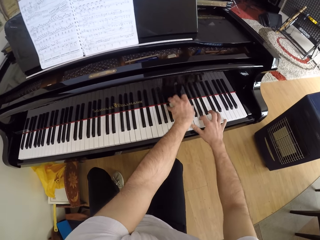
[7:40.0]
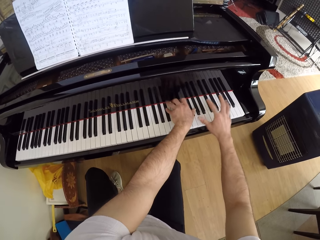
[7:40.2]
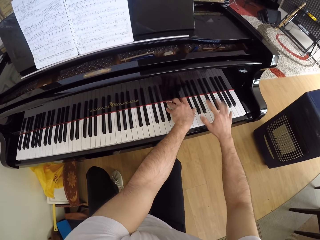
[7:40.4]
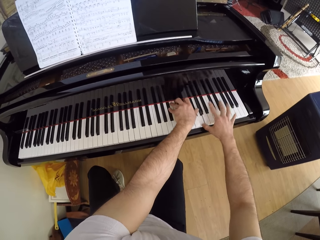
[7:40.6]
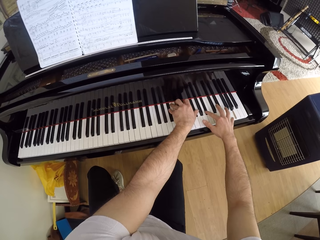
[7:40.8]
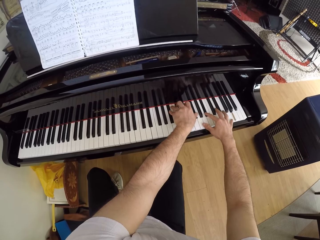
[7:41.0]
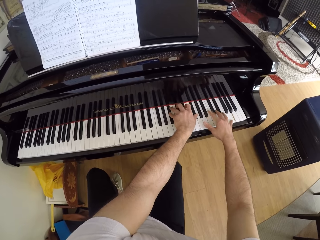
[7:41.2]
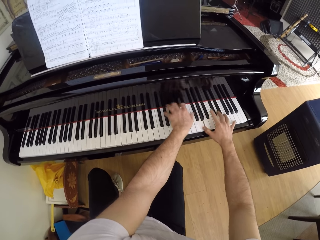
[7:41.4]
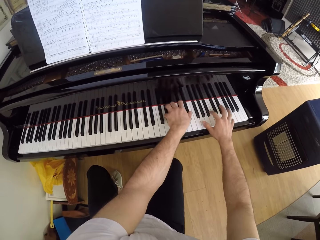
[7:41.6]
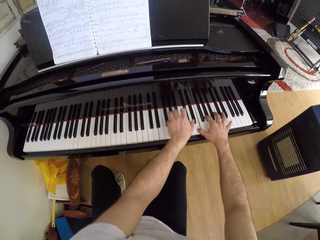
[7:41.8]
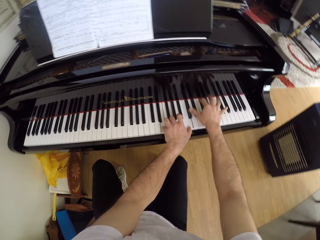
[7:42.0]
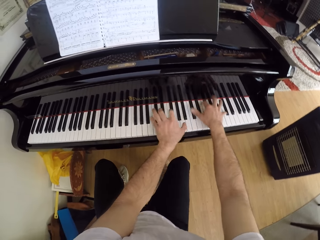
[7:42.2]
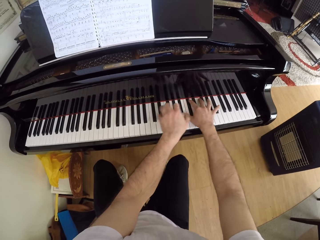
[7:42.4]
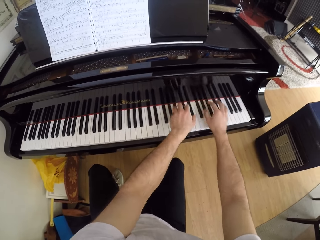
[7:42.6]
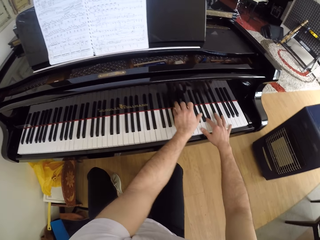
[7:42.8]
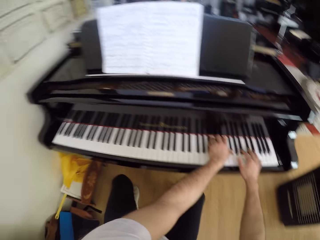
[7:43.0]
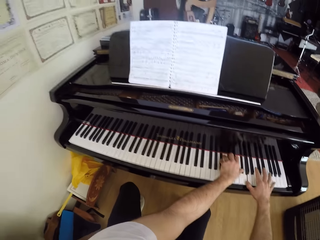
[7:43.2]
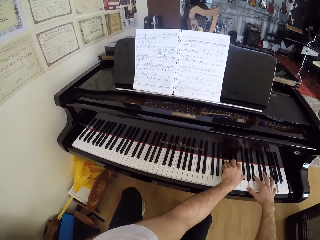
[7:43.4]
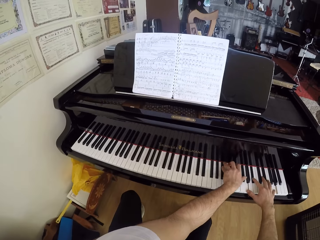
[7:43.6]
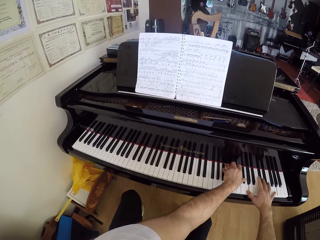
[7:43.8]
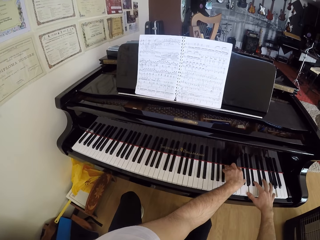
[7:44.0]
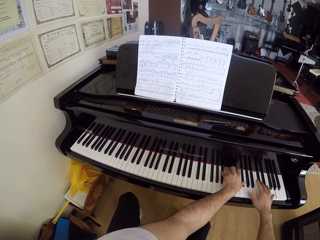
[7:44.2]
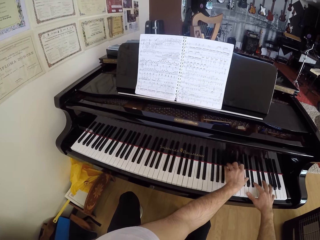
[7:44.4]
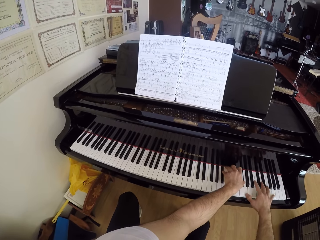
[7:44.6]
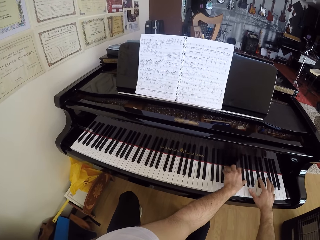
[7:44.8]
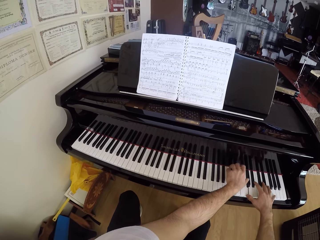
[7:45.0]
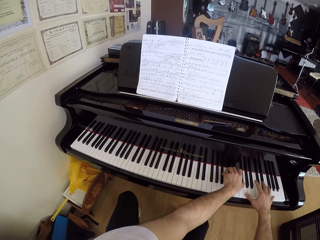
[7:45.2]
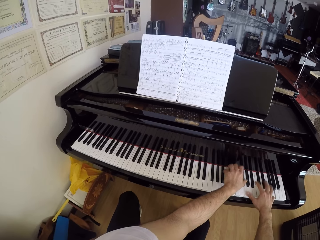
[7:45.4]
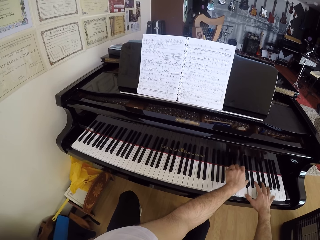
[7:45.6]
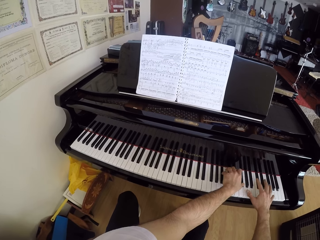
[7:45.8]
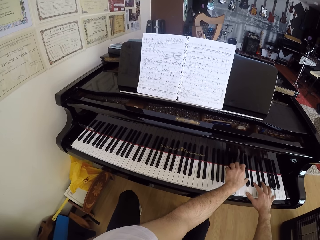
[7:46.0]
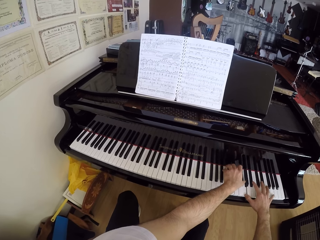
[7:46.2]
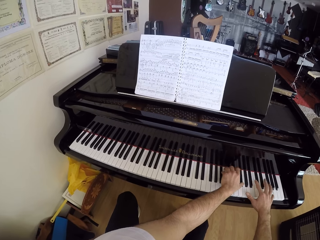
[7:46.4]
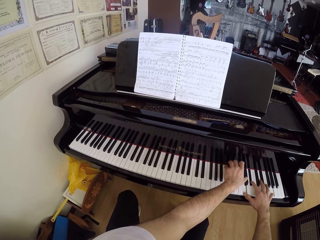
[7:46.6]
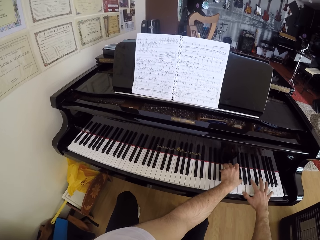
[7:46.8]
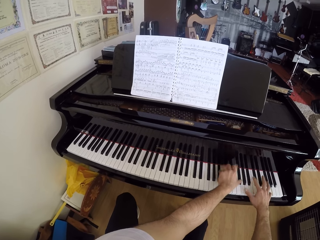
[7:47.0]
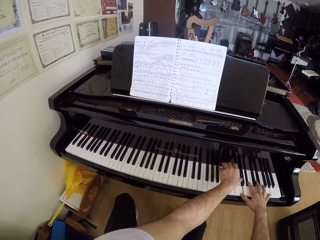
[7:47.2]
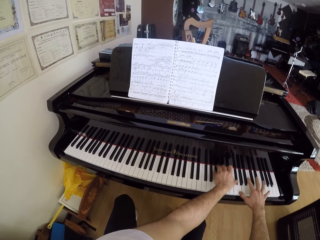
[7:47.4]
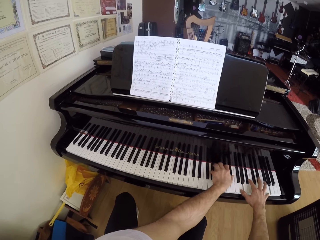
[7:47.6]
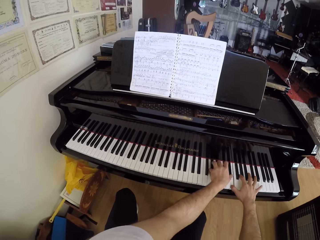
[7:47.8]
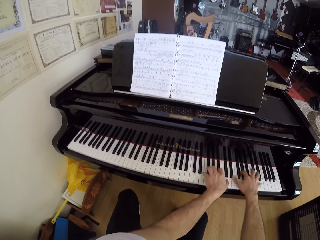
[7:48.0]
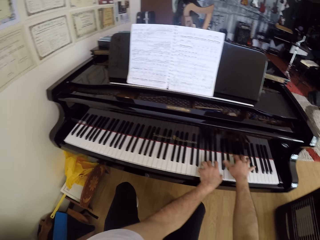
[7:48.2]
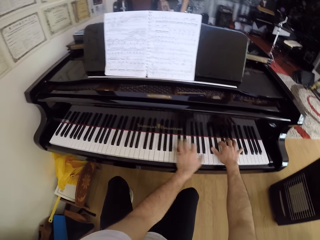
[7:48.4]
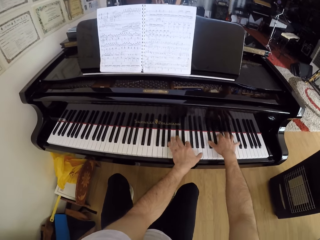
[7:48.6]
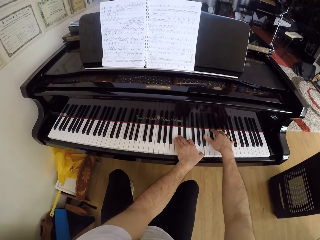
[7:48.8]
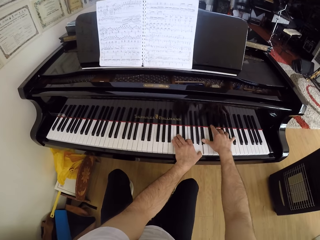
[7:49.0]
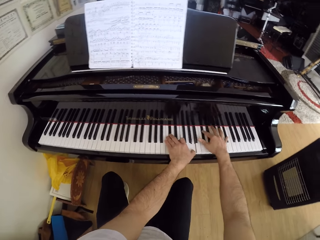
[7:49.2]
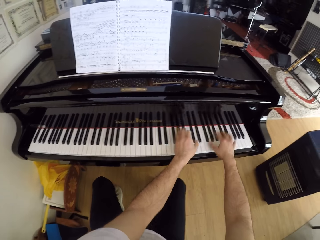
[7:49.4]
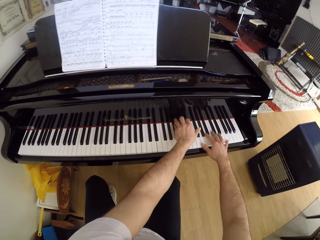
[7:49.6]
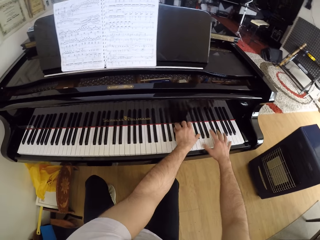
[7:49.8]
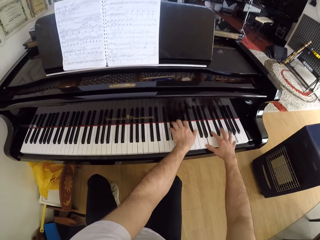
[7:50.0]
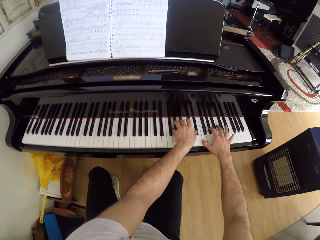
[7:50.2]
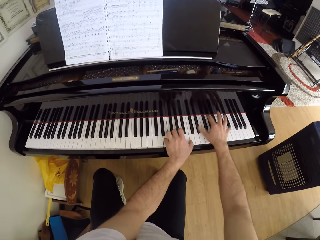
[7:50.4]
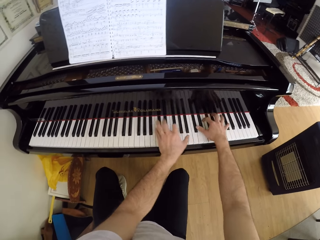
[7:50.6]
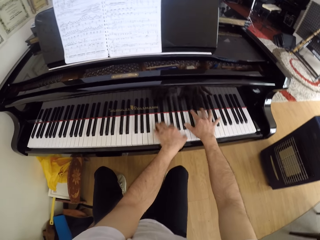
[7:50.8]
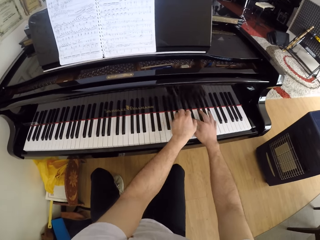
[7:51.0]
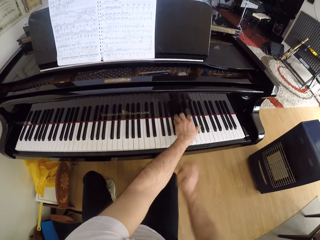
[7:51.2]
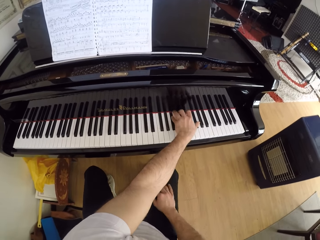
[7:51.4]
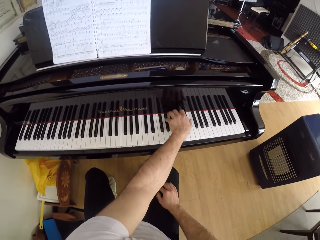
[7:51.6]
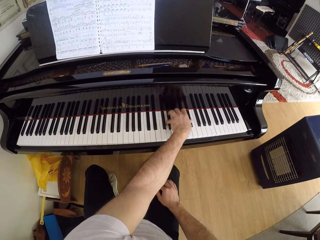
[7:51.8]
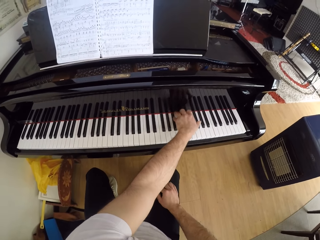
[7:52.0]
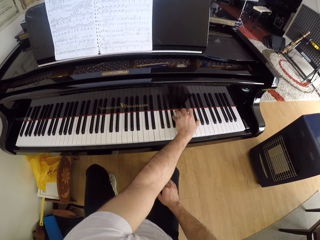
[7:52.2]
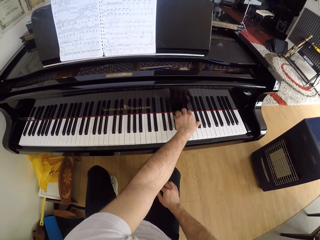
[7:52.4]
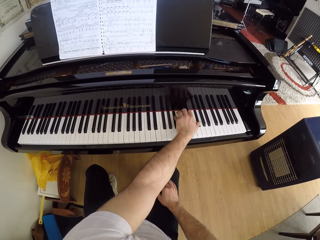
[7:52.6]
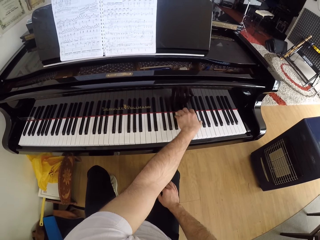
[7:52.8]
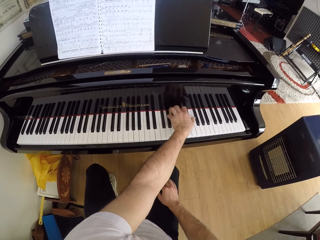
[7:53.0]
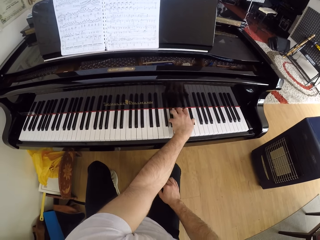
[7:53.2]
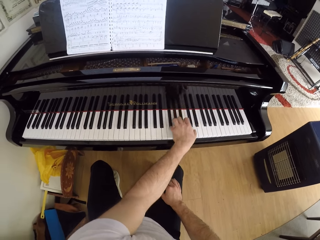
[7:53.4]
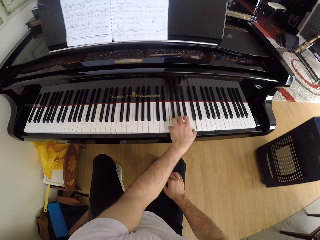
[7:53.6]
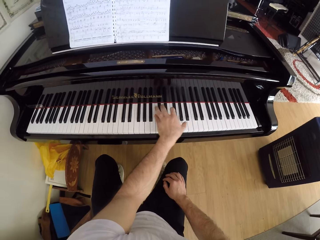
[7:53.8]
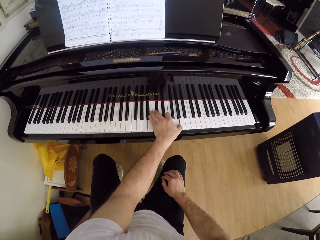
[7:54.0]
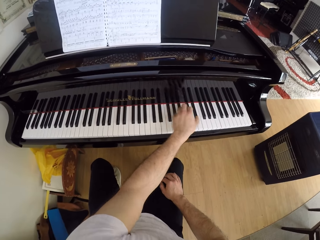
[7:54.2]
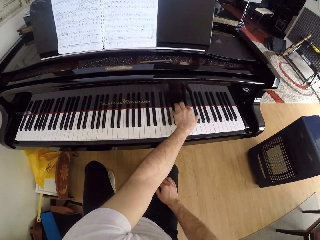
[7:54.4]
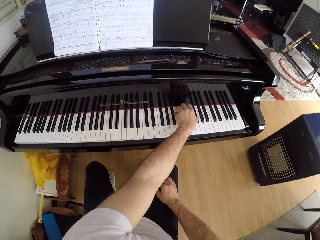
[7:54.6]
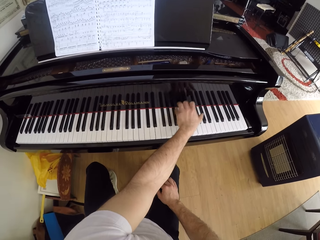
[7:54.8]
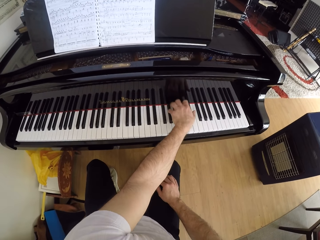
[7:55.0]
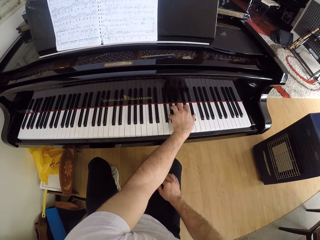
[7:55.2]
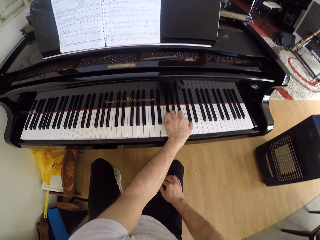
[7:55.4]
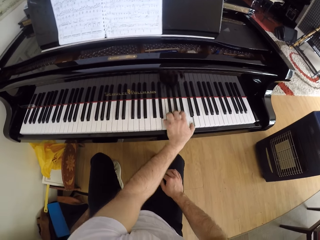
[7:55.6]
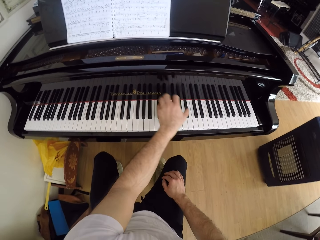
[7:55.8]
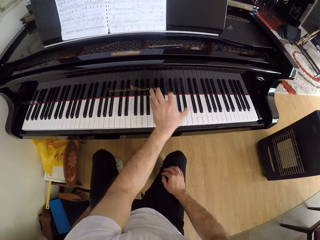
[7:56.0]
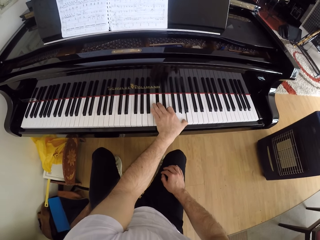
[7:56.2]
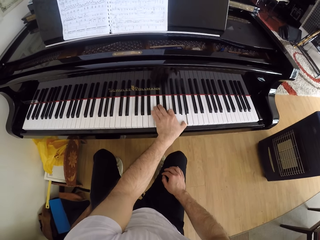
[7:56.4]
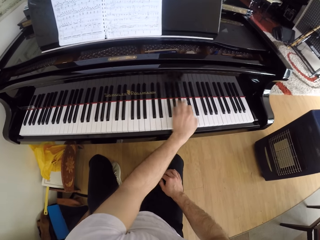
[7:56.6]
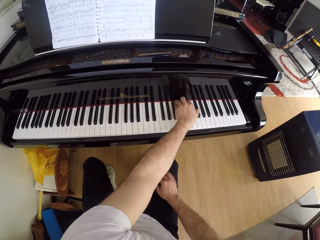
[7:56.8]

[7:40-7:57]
The camera wearer lifts his right hand from the piano keyboard.

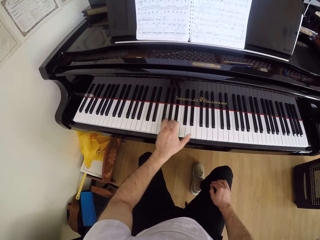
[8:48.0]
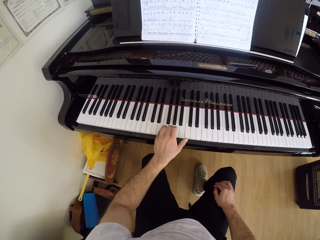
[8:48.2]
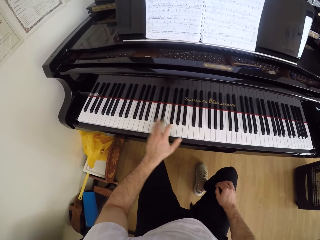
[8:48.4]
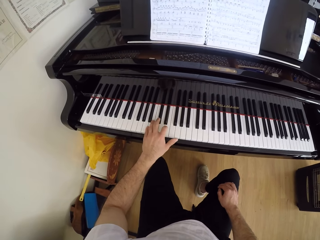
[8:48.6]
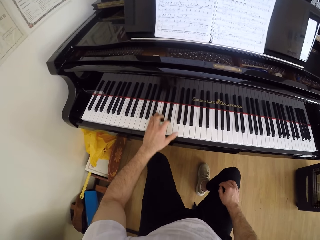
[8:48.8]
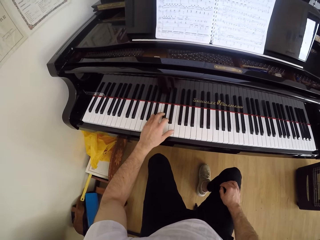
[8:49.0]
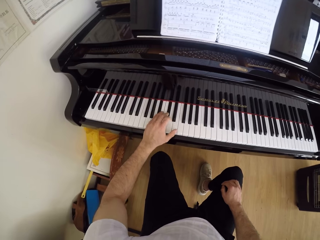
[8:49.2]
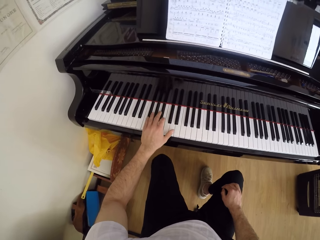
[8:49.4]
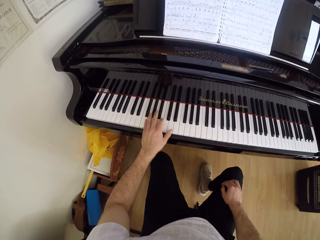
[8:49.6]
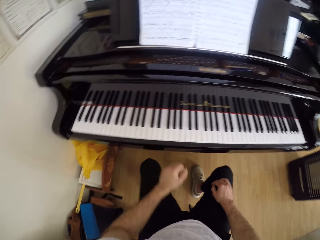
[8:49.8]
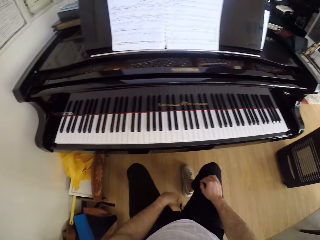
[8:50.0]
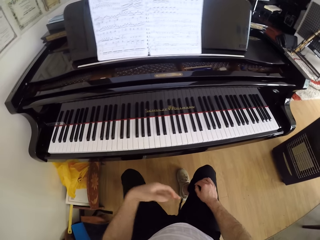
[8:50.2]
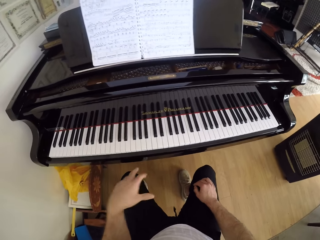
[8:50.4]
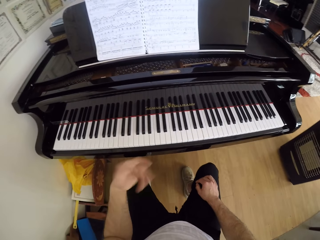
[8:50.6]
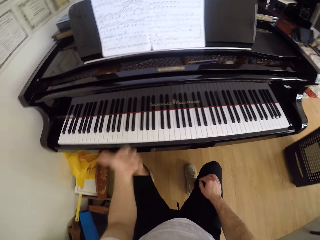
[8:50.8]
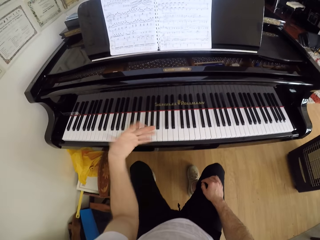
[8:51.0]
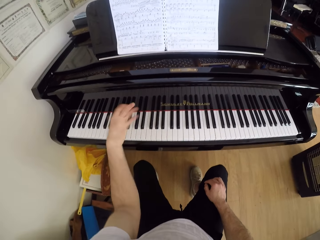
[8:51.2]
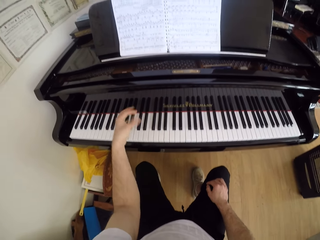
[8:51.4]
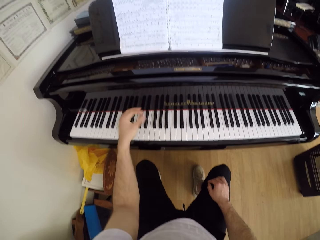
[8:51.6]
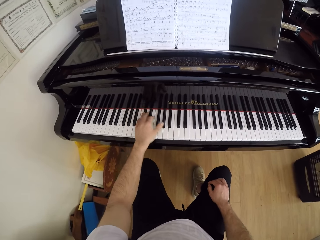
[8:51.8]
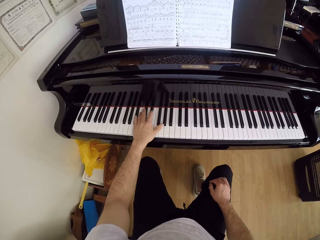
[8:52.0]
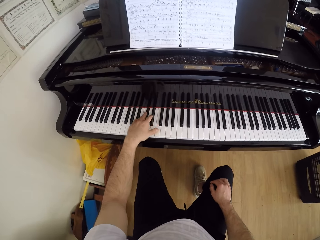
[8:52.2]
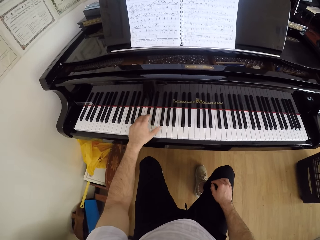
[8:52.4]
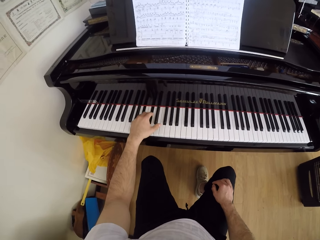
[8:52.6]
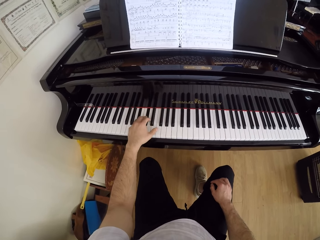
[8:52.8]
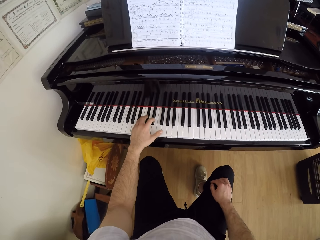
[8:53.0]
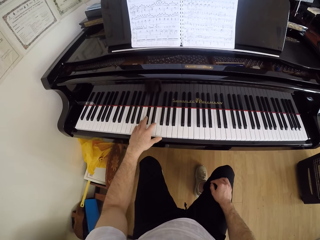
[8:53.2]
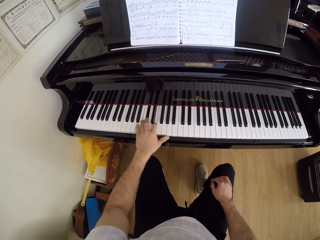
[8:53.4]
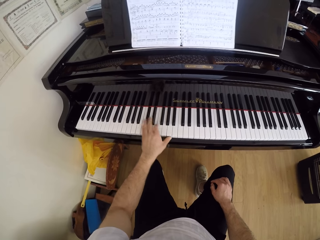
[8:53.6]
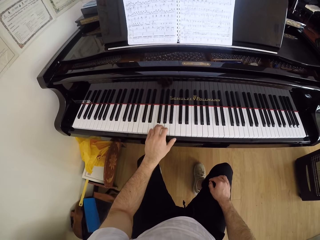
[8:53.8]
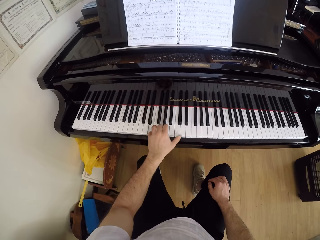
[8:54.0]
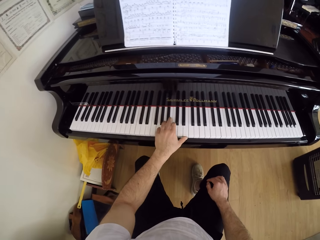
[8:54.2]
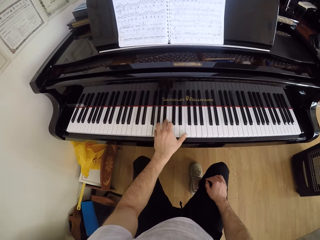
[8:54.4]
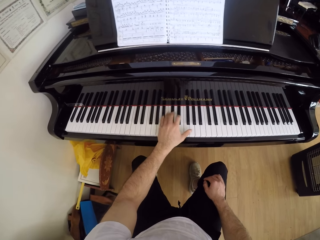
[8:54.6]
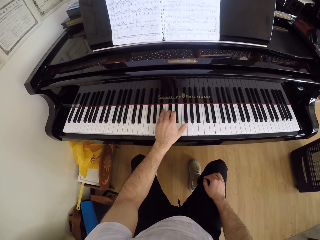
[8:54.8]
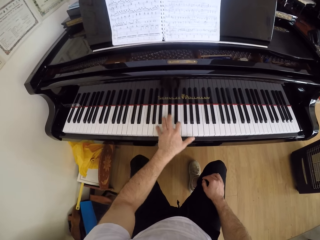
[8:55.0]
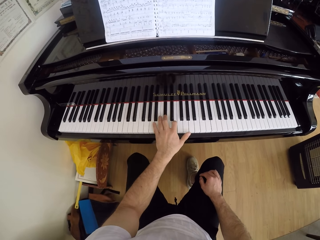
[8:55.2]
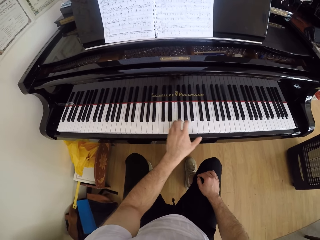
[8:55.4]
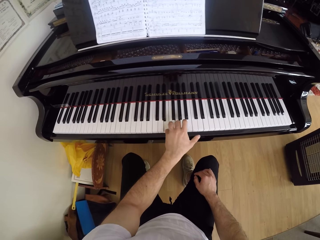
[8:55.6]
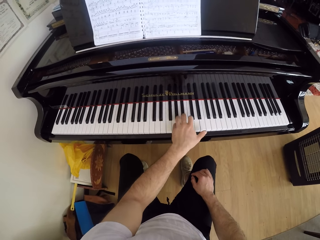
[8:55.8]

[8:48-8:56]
The camera wearer lifts his left hand from the piano keyboard. He plays the piano keyboard with his left hand.
